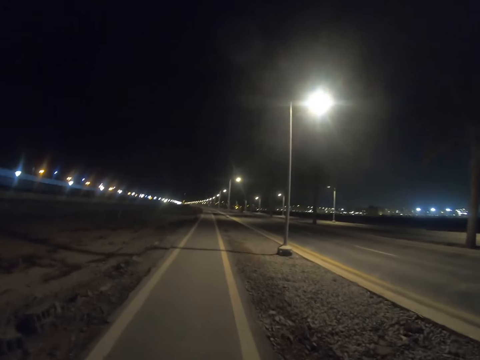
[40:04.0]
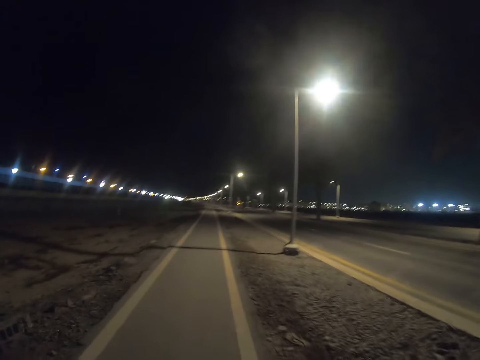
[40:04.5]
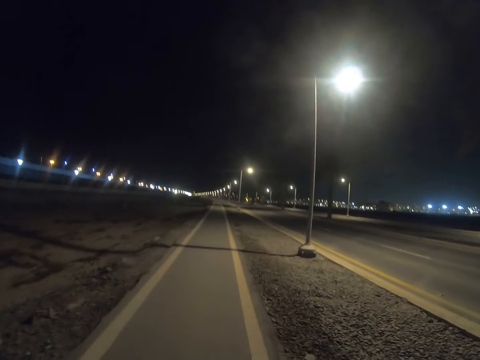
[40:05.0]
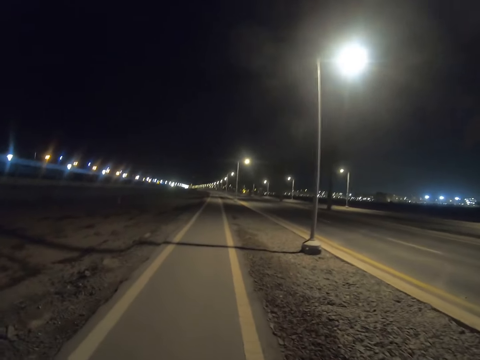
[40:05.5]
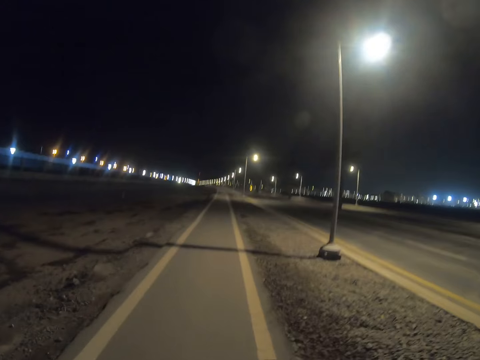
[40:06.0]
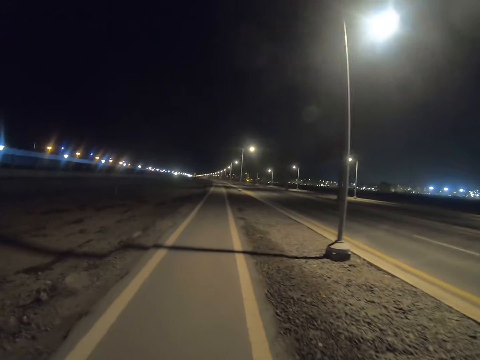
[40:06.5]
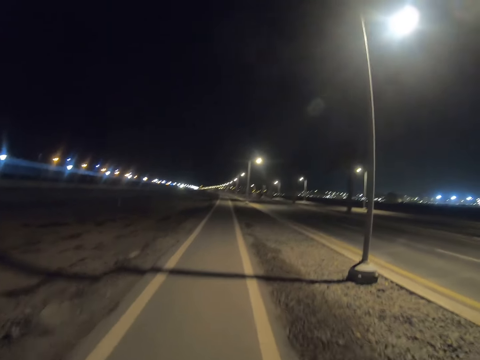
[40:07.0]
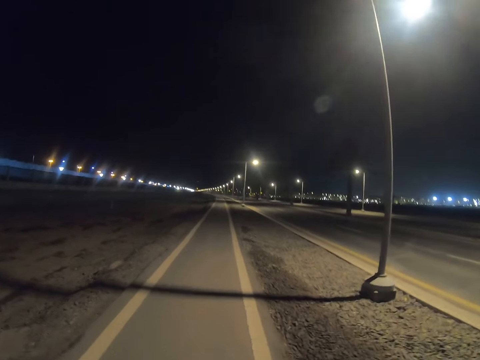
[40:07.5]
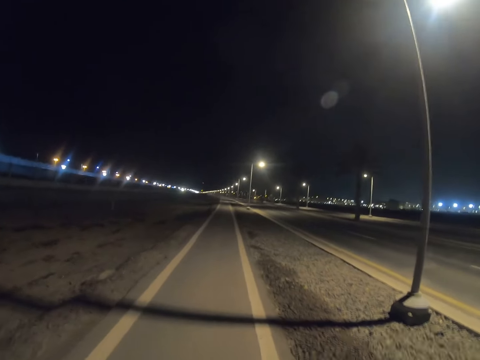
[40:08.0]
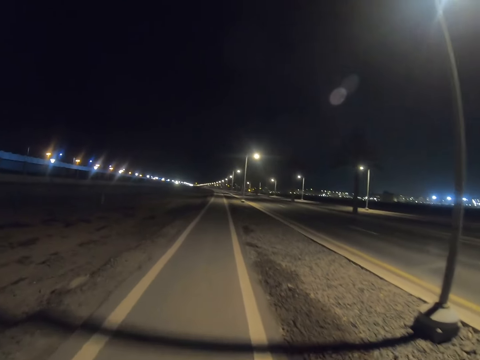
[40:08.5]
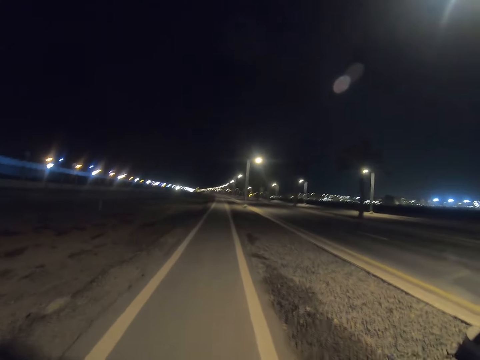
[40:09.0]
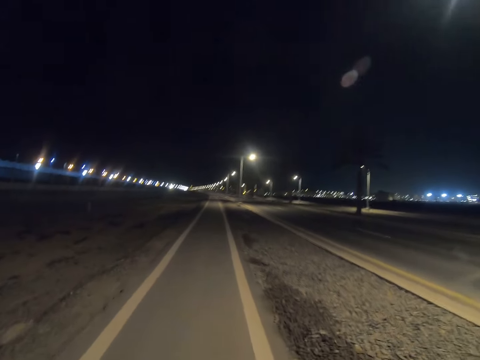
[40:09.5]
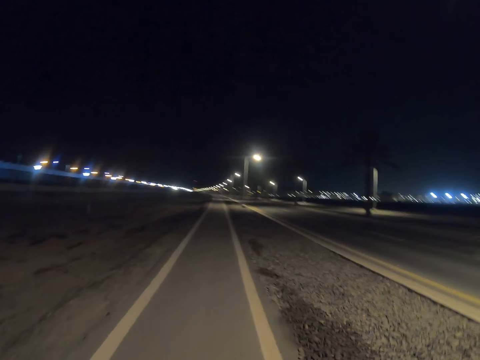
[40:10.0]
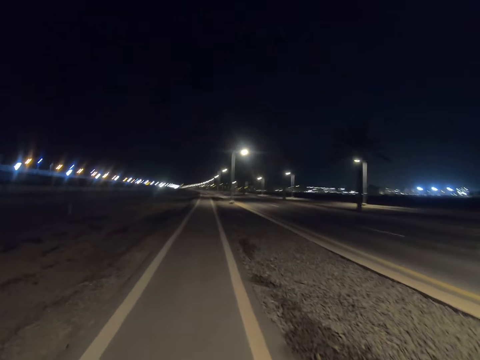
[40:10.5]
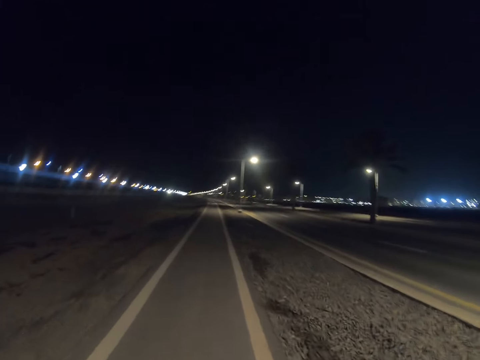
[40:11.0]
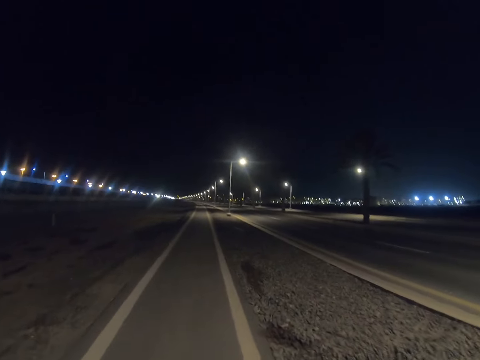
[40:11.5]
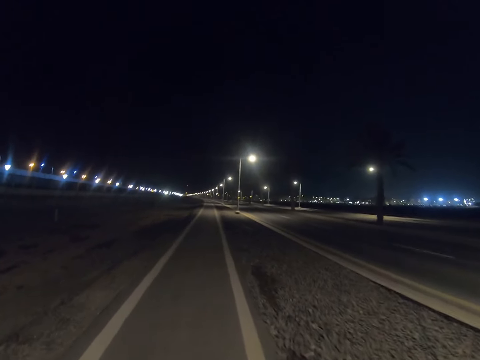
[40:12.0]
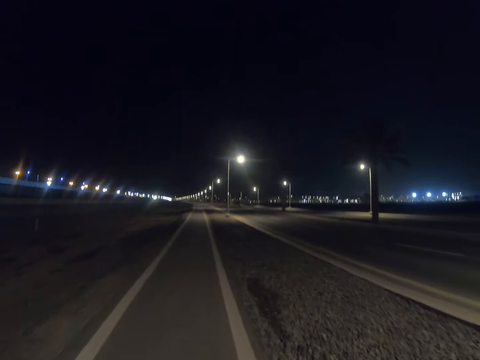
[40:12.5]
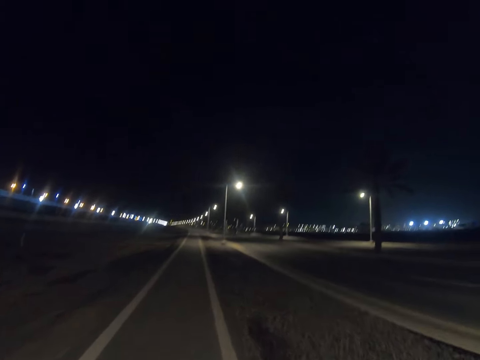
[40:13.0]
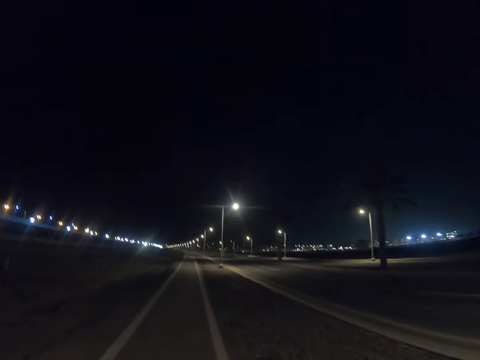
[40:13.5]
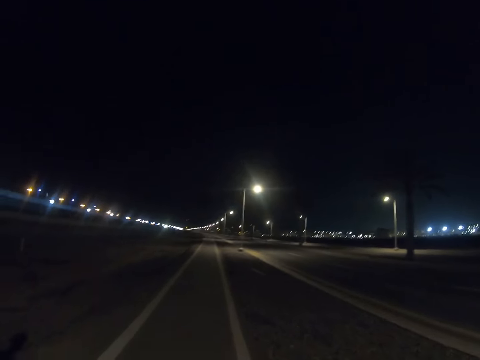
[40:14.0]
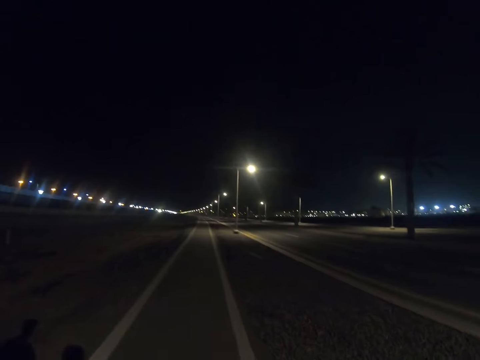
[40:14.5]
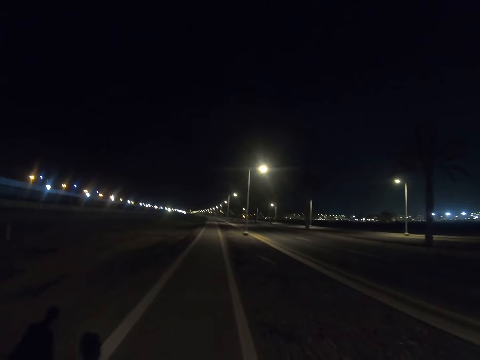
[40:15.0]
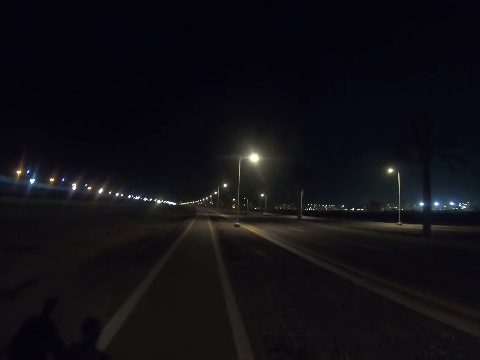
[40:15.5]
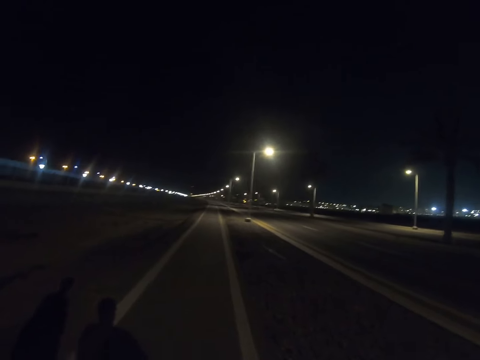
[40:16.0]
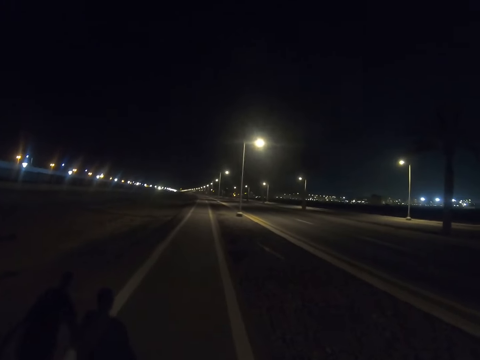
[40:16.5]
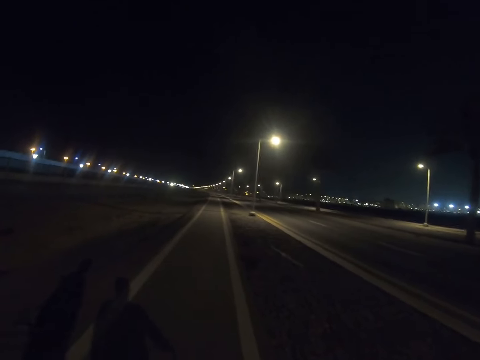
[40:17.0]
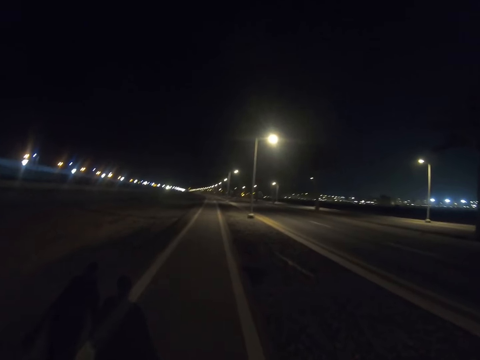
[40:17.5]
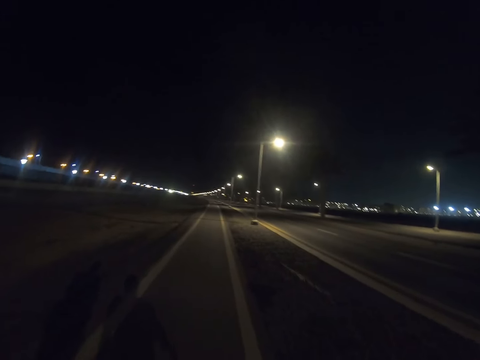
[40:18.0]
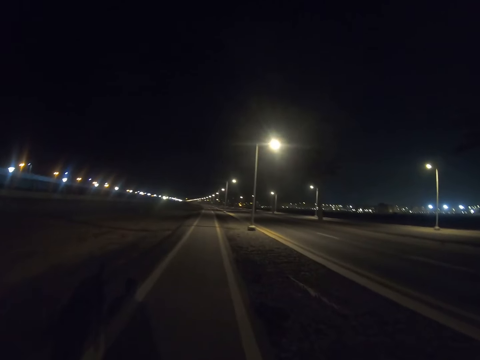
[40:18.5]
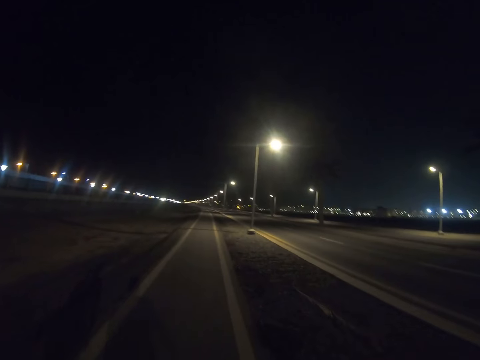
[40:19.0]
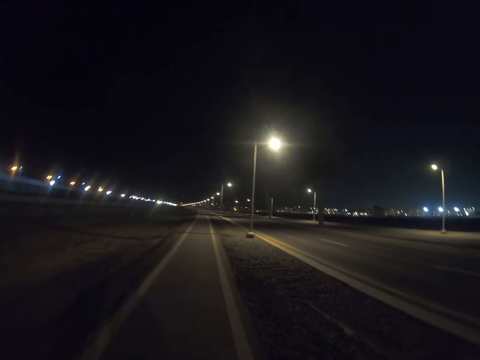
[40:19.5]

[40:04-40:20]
A person walks along the highway.

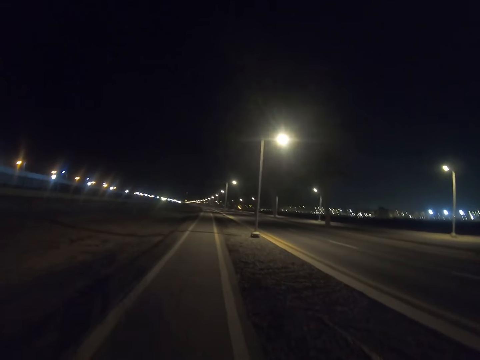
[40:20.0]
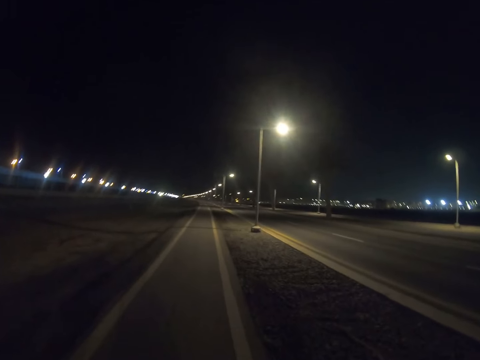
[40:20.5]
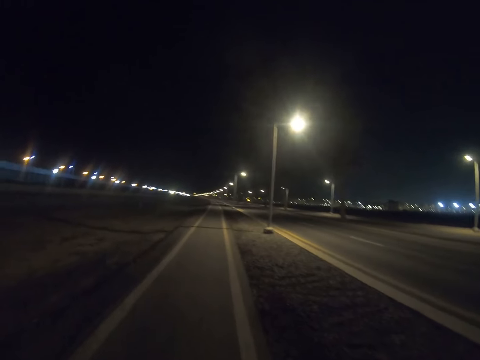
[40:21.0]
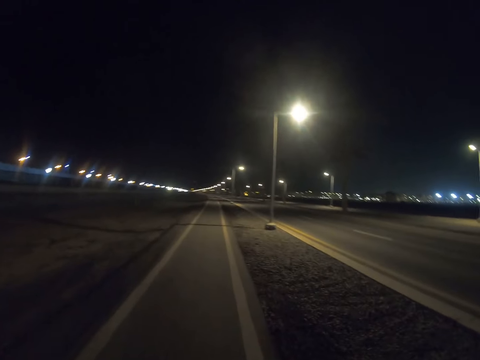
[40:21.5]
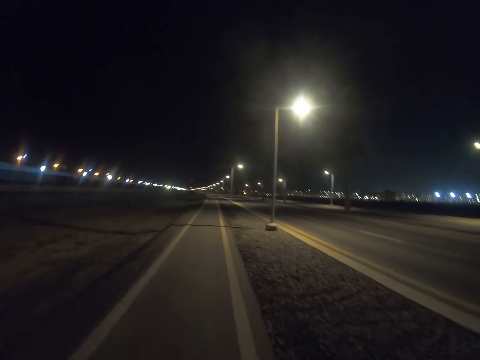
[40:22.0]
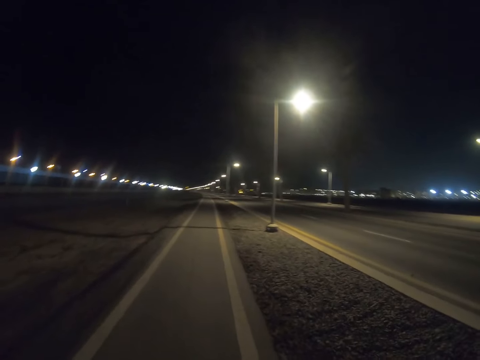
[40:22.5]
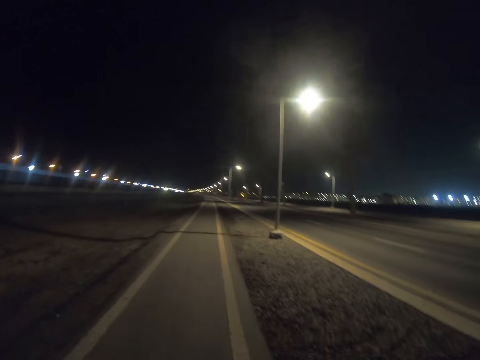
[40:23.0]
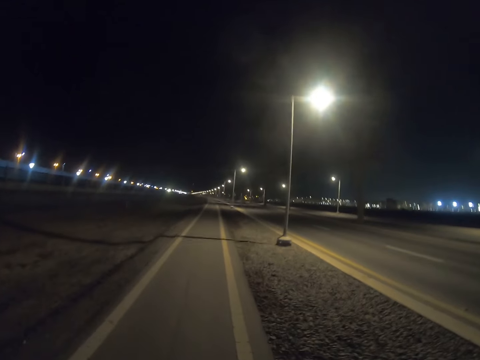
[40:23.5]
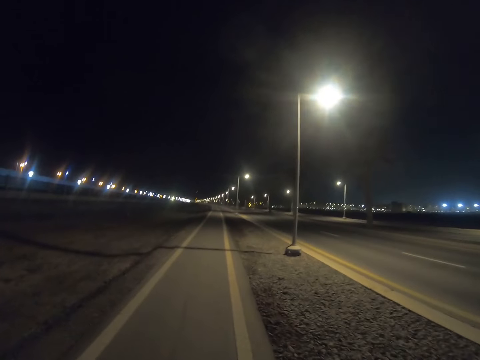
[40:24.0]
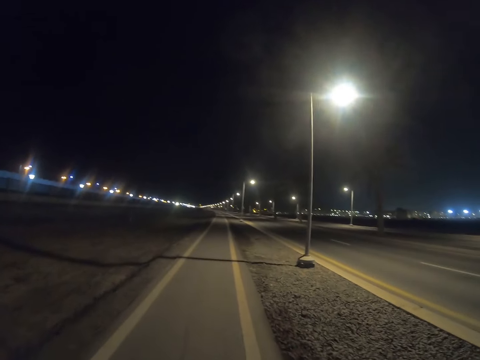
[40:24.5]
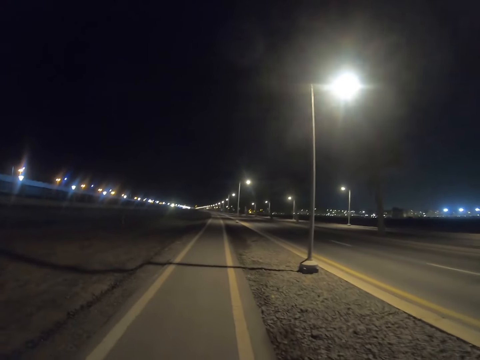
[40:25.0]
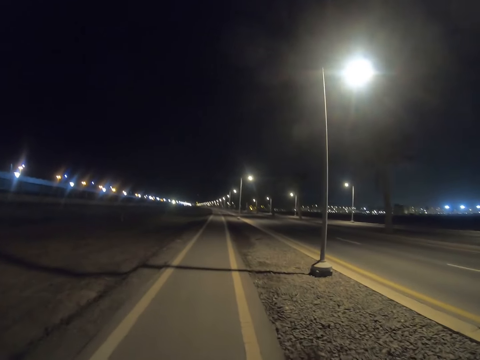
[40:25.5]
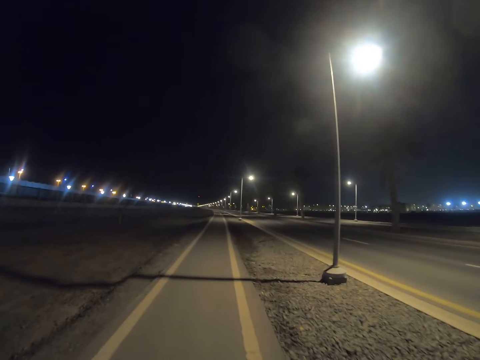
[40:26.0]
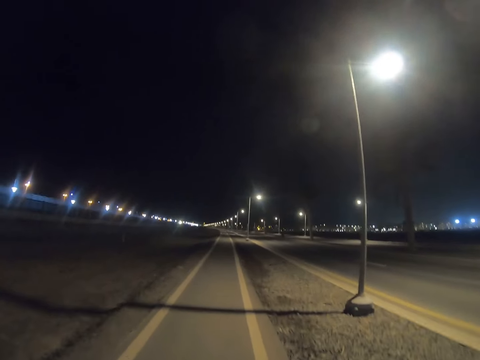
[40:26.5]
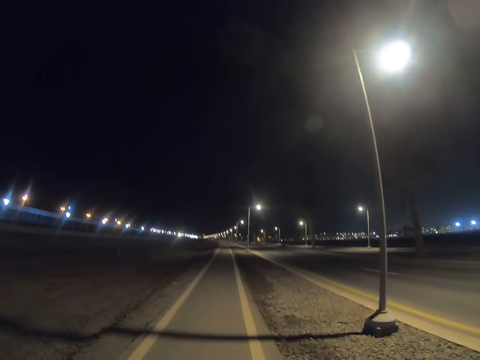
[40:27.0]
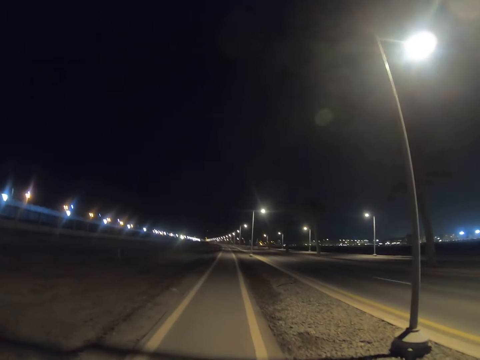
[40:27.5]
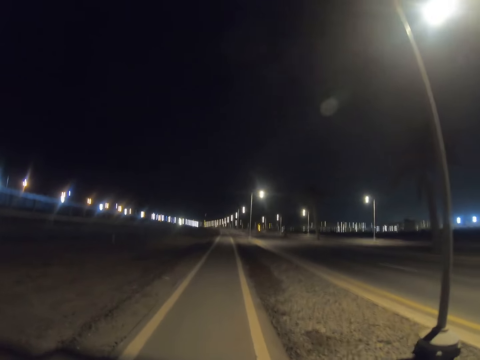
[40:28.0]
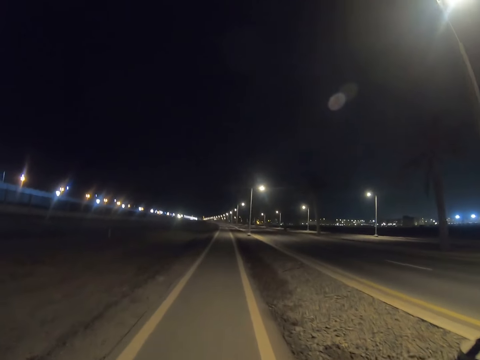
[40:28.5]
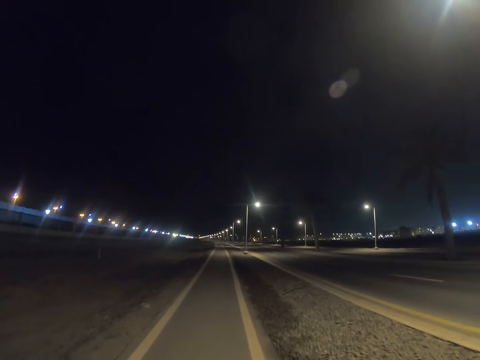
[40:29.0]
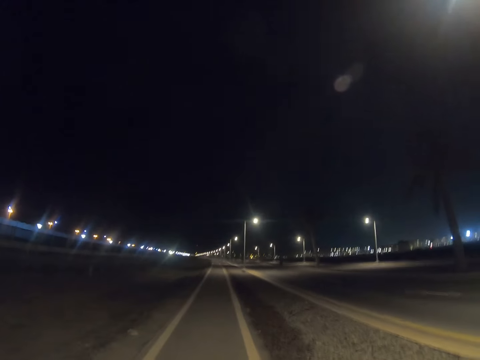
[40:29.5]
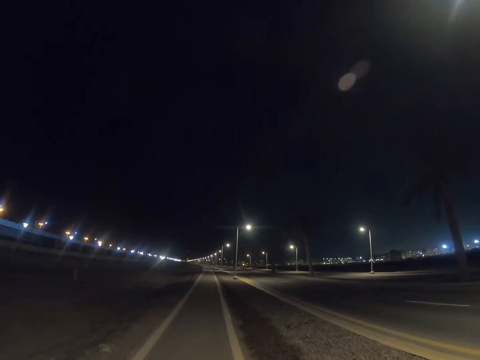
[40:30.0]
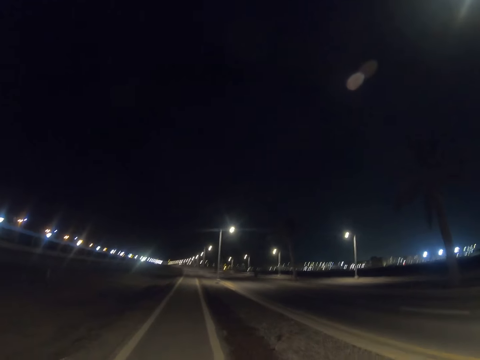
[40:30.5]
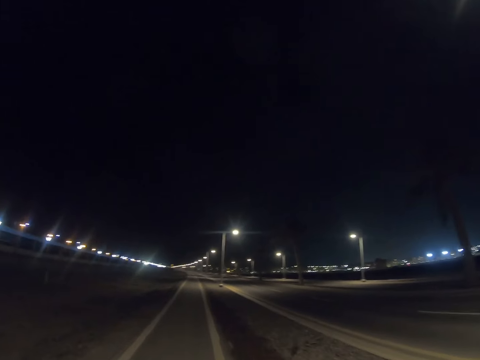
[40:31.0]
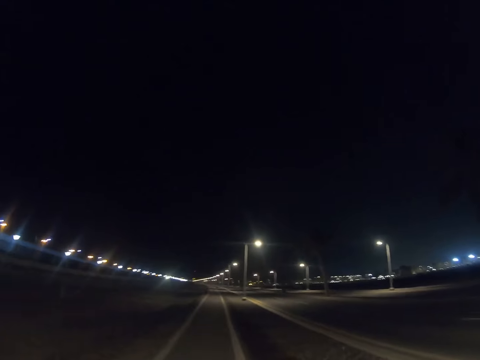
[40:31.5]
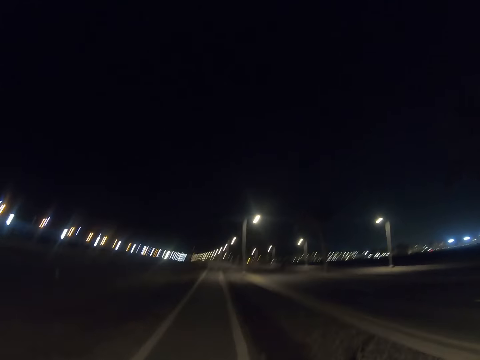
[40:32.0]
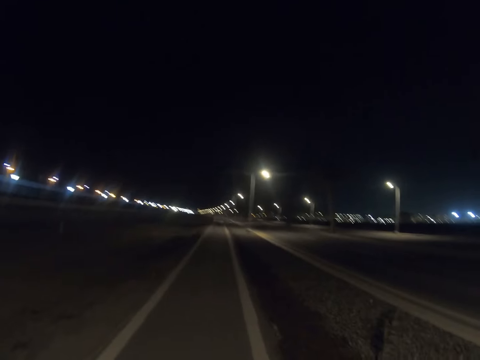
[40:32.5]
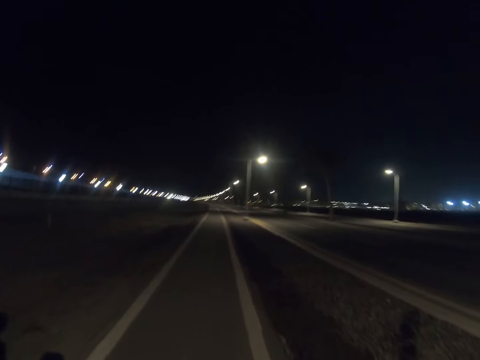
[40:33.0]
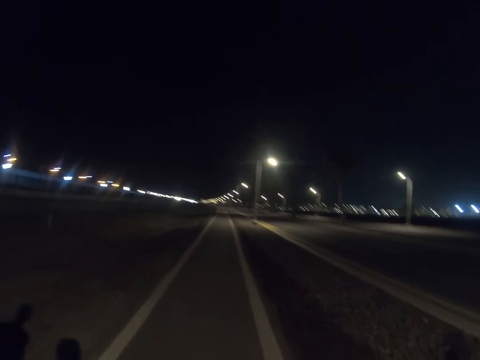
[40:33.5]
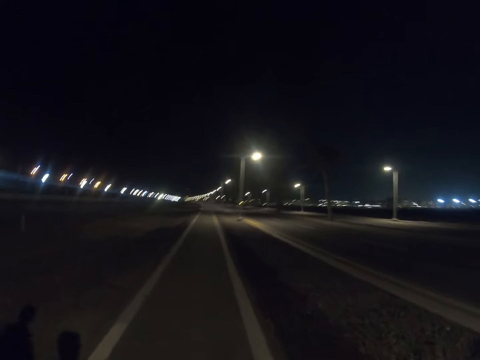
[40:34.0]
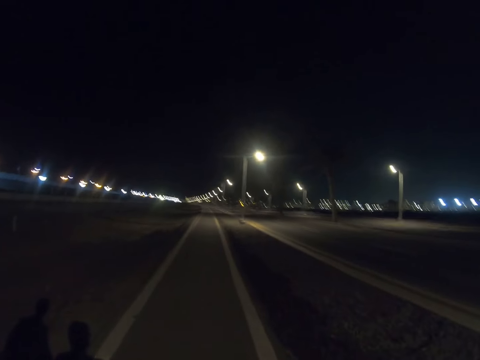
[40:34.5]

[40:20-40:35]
The camera wearer walks along the highway.
